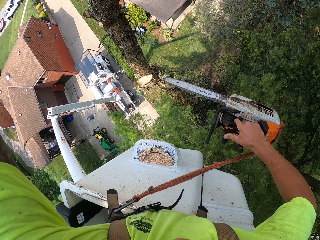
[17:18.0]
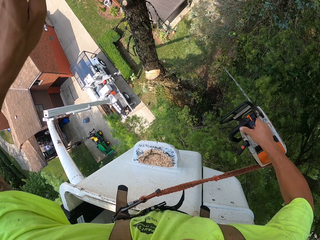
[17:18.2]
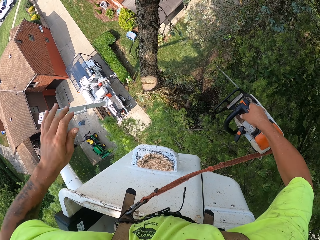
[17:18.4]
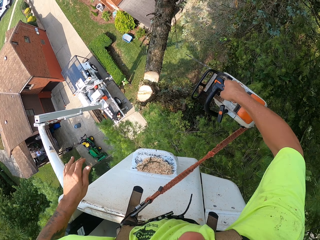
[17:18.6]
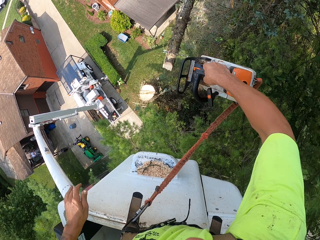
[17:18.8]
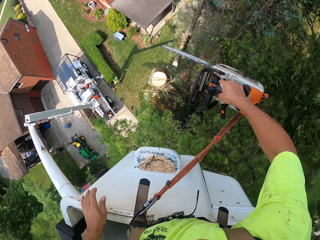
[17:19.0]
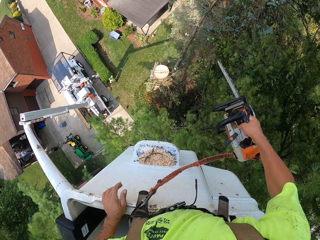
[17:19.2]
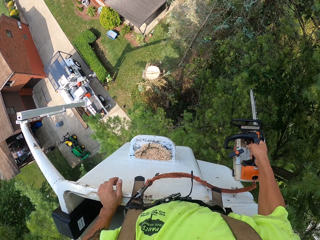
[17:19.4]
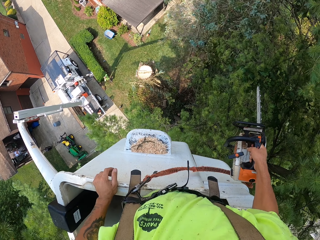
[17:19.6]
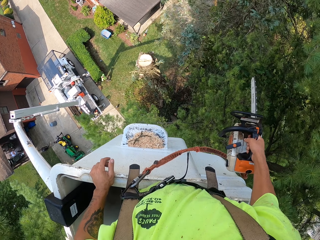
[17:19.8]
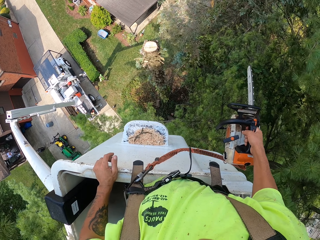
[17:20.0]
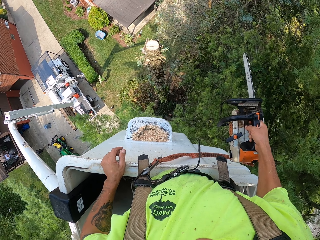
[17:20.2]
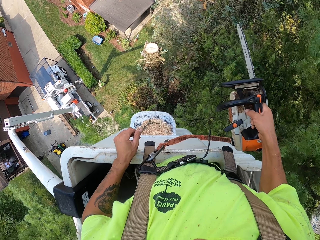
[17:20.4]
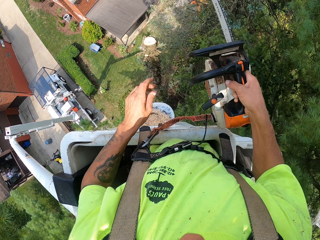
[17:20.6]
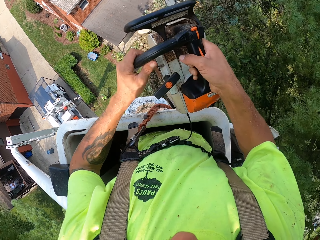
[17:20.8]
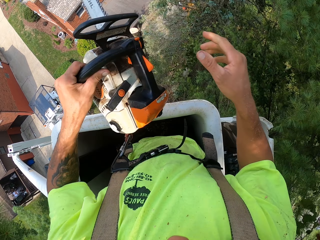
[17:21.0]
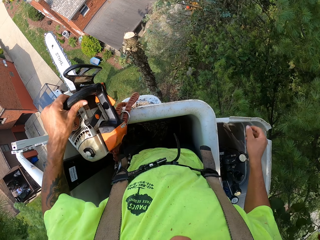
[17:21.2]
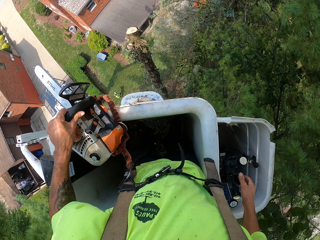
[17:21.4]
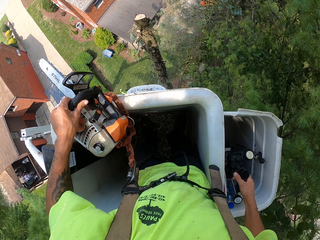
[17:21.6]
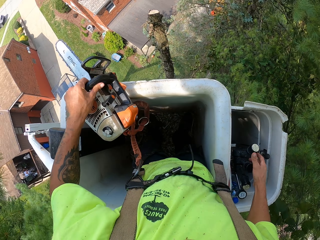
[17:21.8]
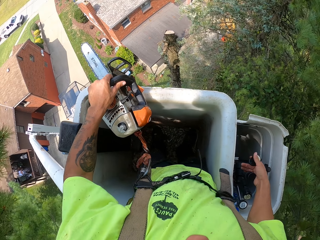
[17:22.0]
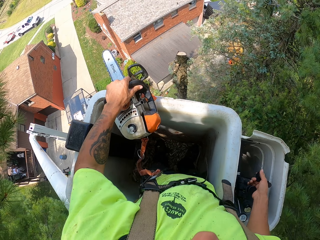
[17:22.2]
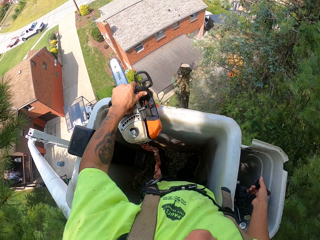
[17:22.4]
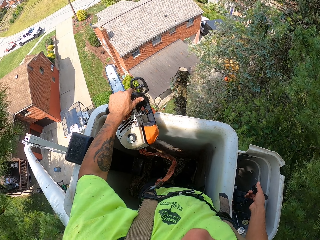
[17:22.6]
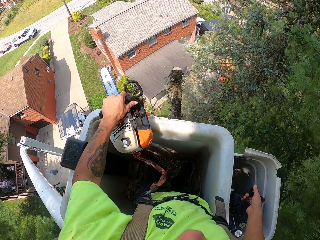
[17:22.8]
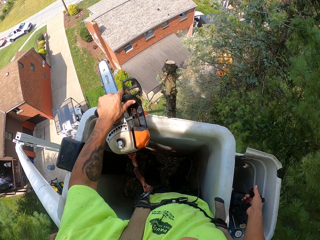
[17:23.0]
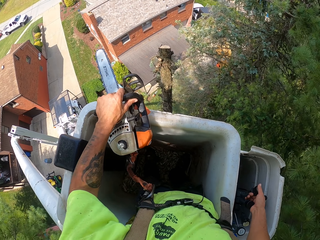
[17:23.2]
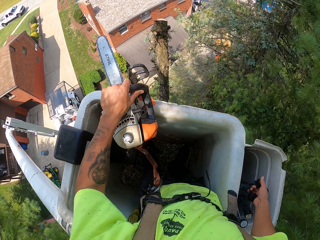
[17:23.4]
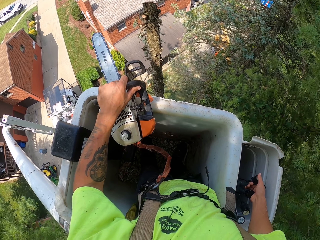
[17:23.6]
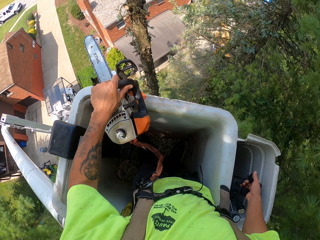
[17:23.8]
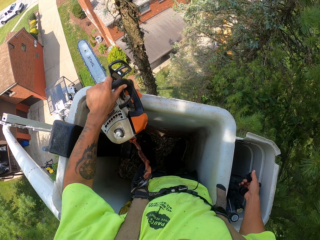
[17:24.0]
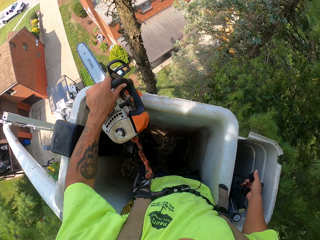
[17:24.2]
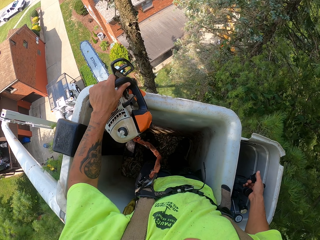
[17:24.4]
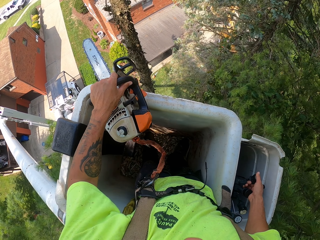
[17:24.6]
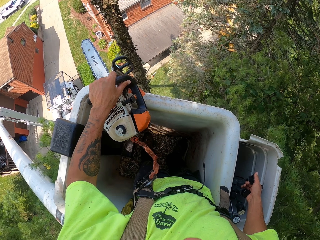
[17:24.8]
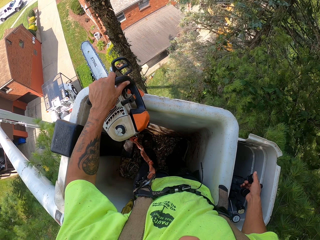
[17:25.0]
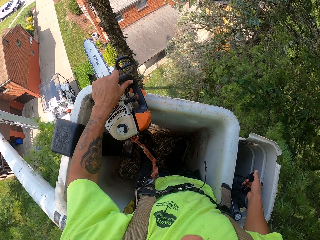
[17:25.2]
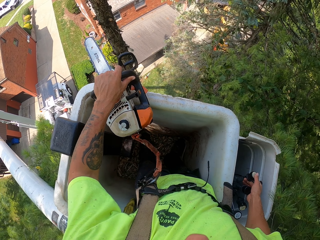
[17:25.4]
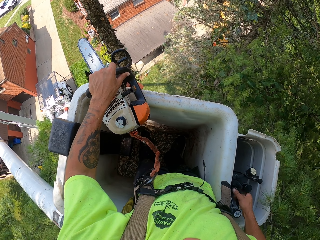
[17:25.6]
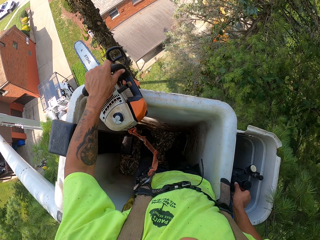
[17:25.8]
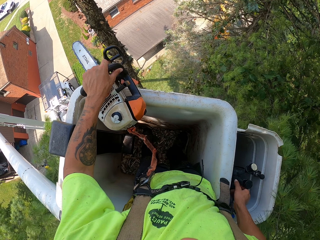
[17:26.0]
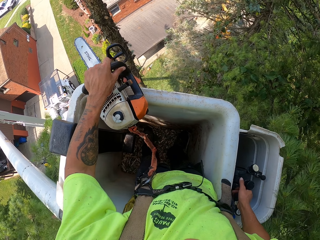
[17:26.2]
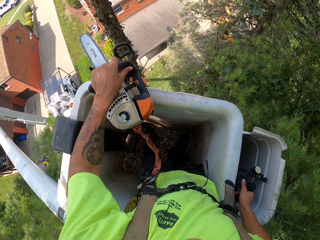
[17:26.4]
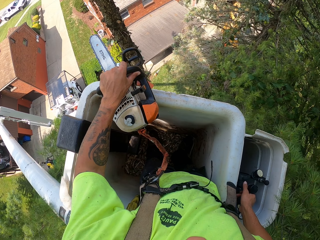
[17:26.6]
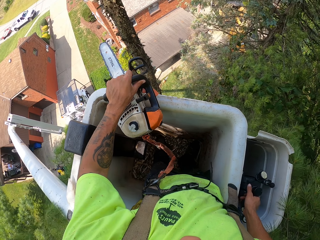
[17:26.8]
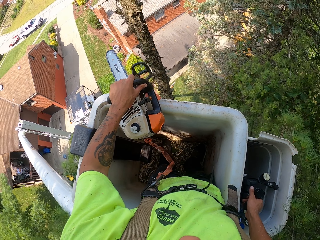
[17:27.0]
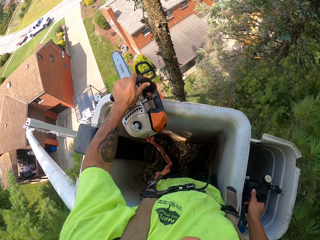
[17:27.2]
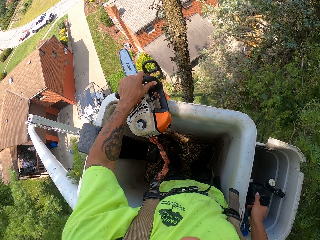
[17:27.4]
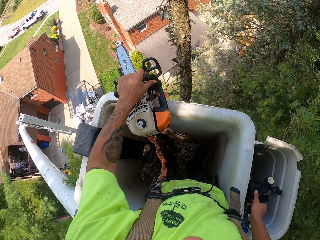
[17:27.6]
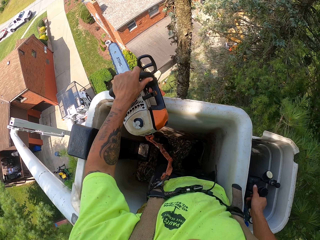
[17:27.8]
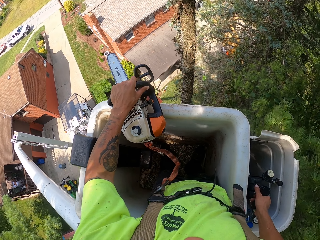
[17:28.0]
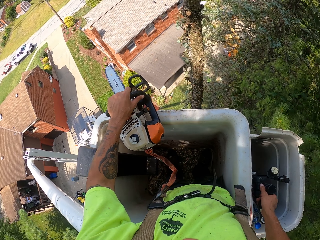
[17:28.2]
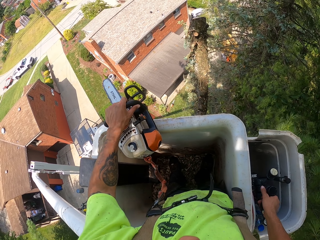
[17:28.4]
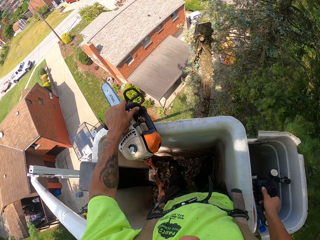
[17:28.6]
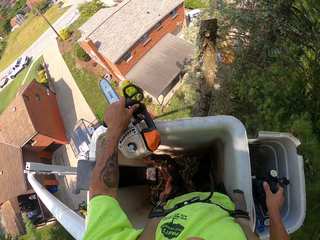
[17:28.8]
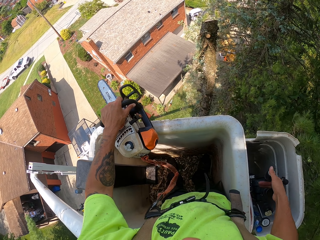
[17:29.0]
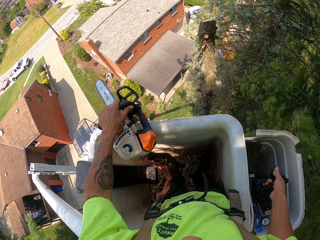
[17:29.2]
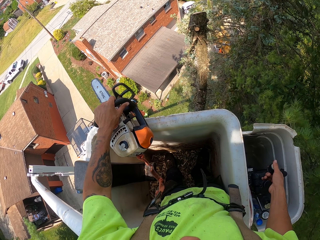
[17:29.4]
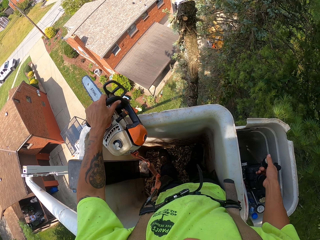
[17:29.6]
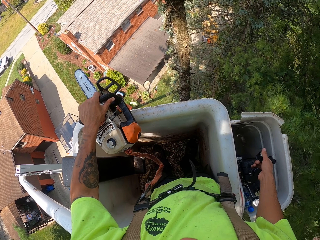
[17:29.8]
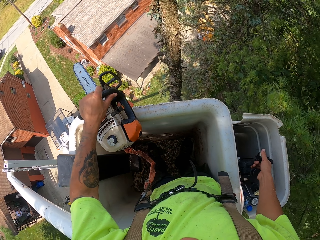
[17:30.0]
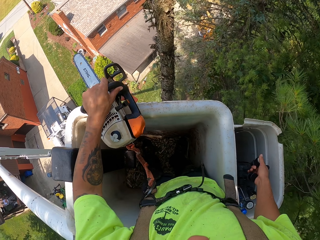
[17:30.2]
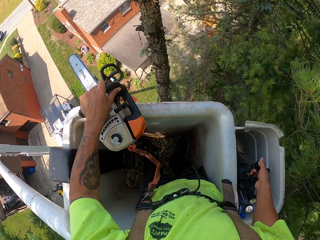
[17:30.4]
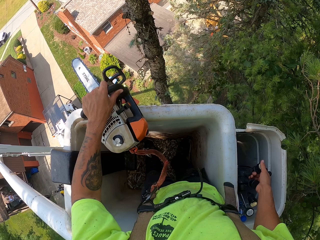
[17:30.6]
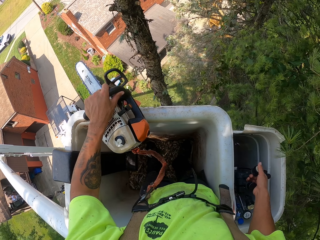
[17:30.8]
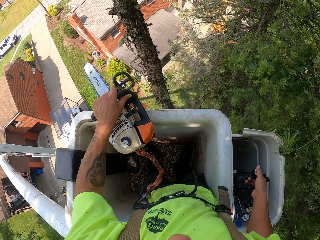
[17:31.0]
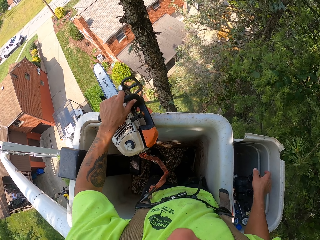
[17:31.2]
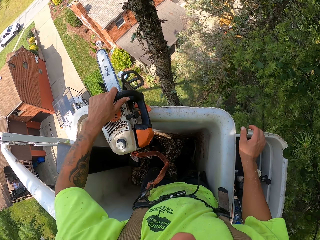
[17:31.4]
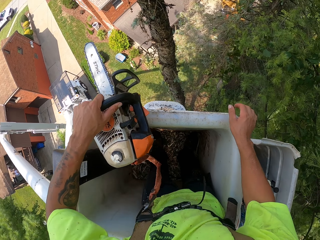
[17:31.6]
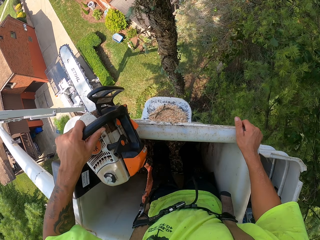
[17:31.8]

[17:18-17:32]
The camera wearer passes the pruning saw from his right hand to his left hand. He holds the pruning saw in his left hand. He controls the gear of the bucket truck with his right hand. He controls the lever of the bucket truck with his right hand. He controls the gear of the bucket truck with his right hand.

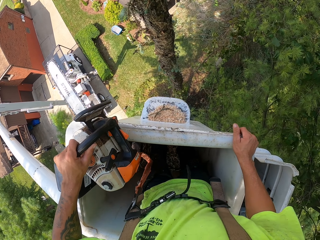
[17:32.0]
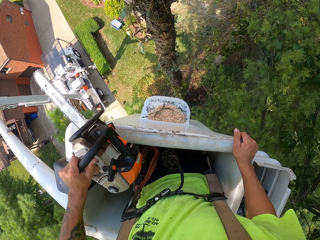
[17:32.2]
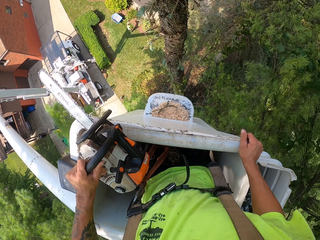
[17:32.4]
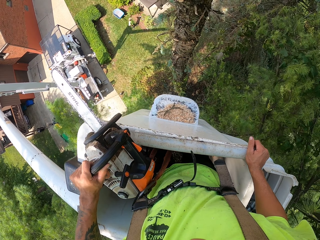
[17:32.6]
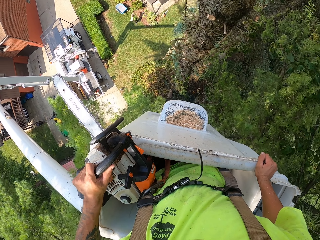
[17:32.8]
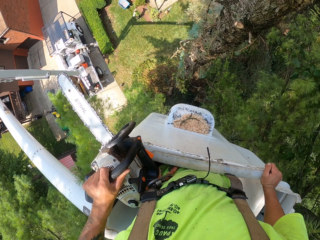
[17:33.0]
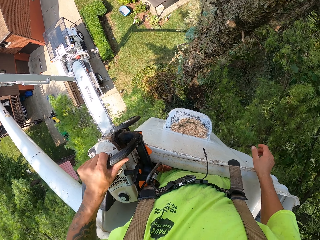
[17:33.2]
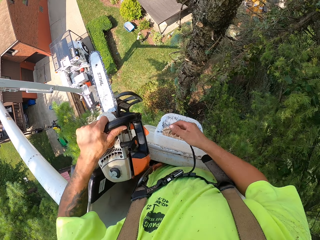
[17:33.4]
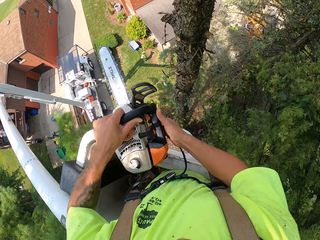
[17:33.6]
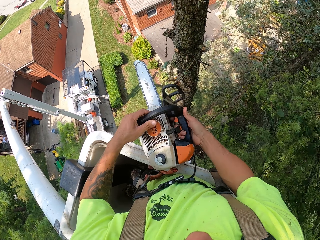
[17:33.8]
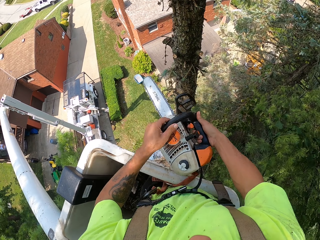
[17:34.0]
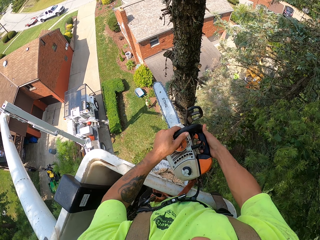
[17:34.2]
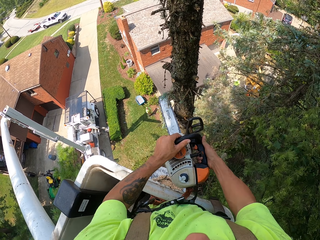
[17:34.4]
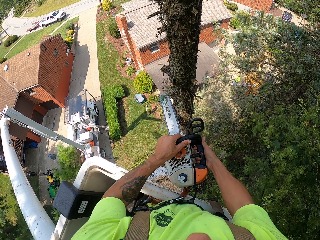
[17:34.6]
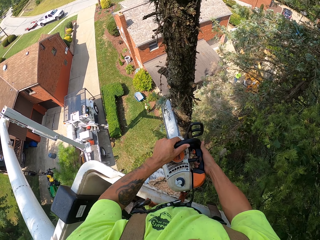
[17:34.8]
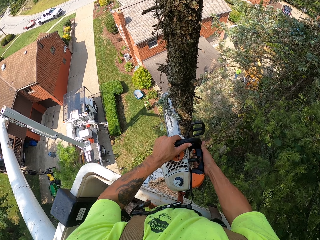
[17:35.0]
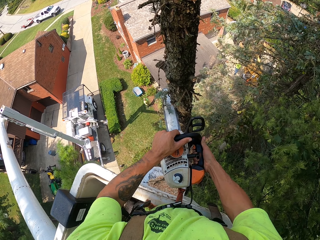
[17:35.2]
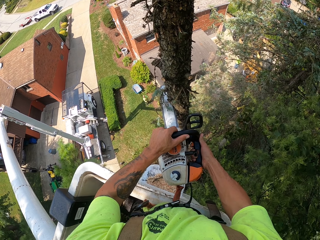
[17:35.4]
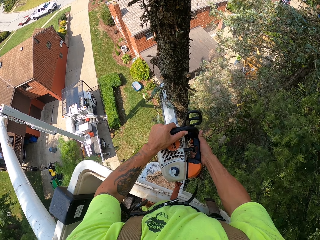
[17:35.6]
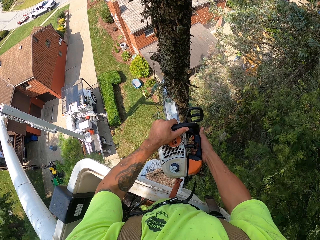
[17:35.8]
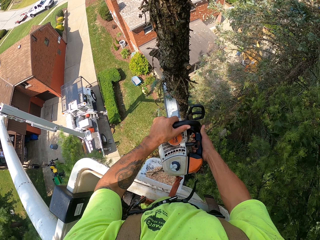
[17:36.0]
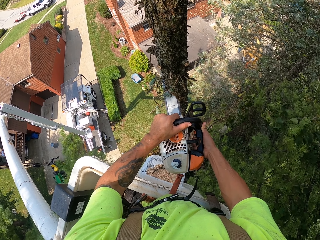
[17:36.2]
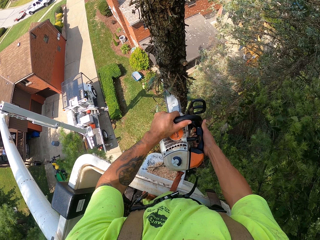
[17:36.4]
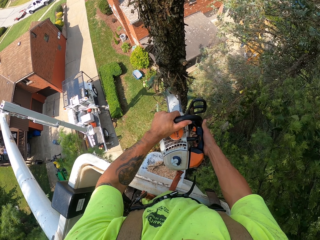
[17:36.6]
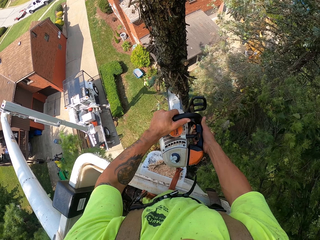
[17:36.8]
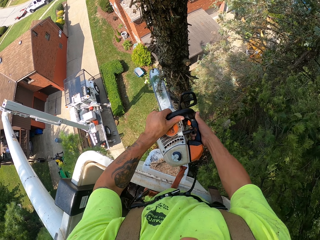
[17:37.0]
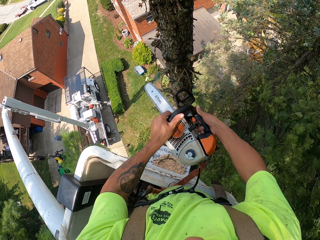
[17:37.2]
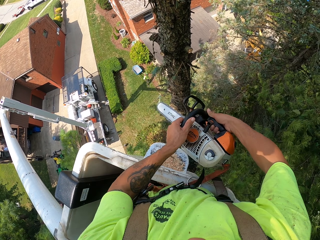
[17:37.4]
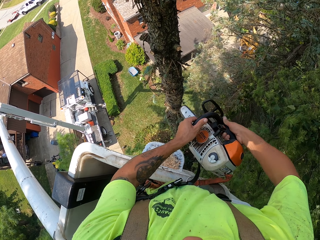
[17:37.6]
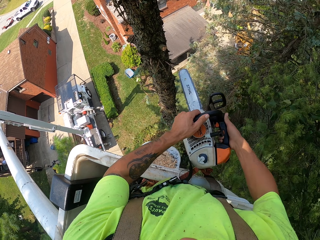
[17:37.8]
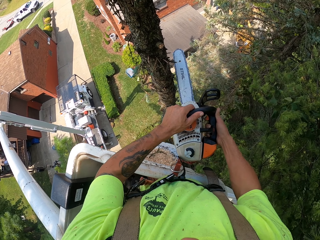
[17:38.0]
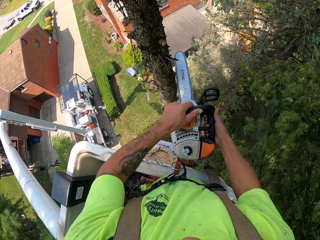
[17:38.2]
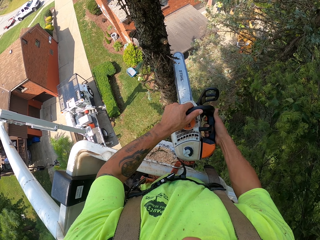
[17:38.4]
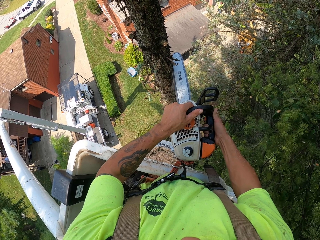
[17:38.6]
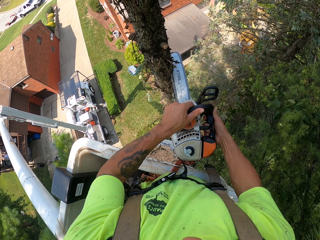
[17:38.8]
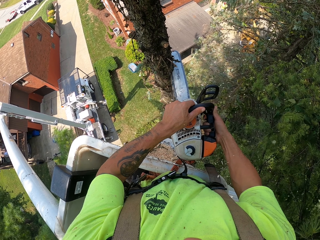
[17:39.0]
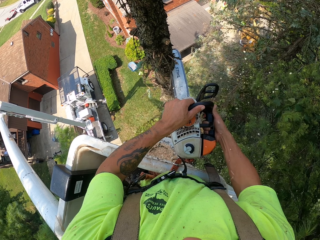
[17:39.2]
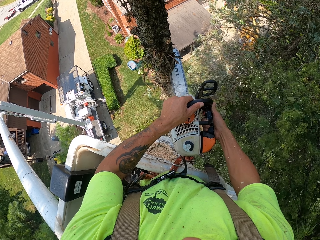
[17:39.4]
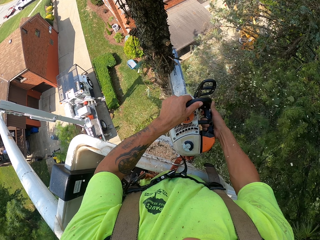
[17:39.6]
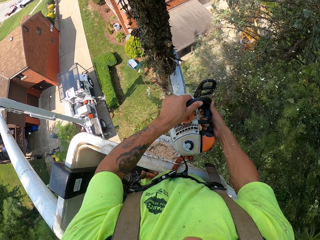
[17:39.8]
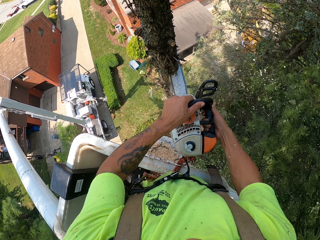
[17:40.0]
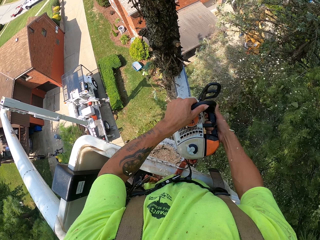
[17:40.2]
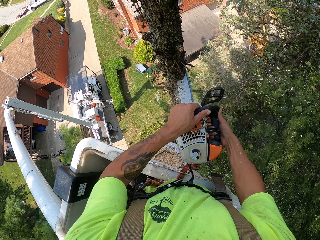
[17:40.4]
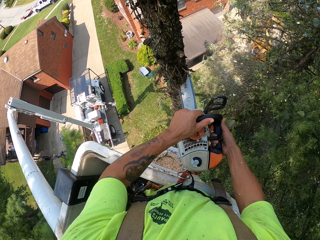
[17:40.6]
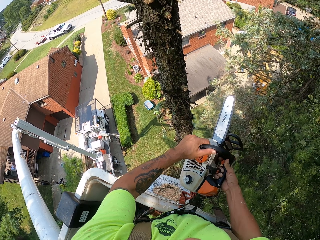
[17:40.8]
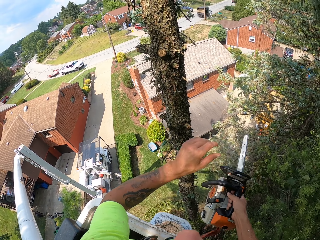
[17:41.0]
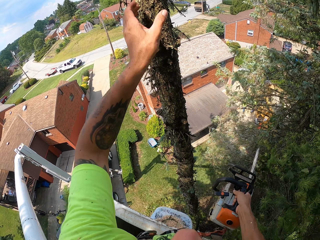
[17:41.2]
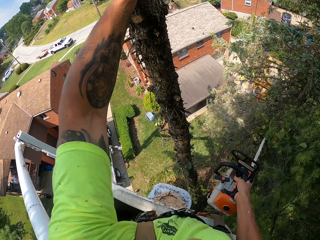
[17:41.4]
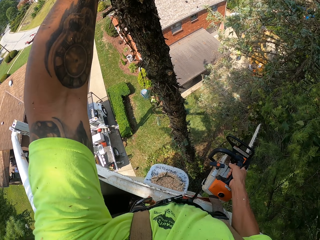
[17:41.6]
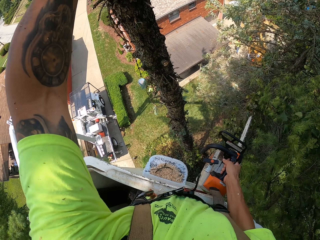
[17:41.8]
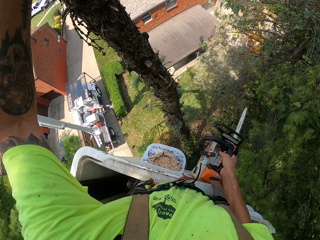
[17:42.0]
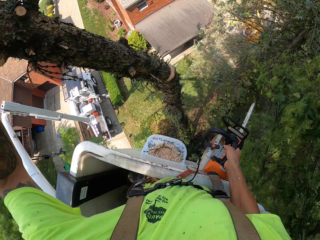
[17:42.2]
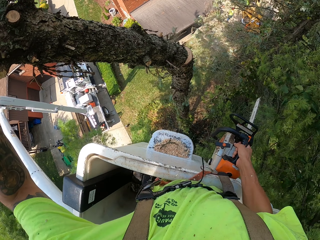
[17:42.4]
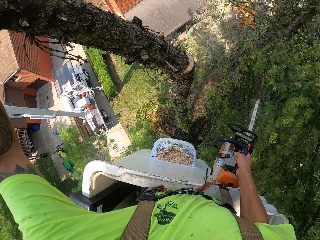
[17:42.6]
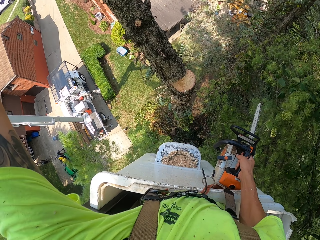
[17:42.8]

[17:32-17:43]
The camera wearer holds the pruning saw with both hands. He prunes the tree with the pruning saw in both hands. He does it again. He holds the pruning saw in his right hand. He pulls down the tree with his left hand.
